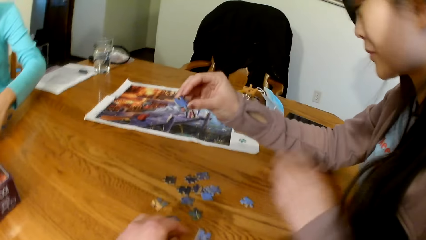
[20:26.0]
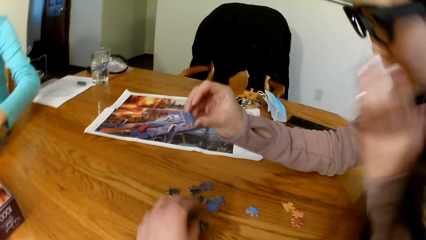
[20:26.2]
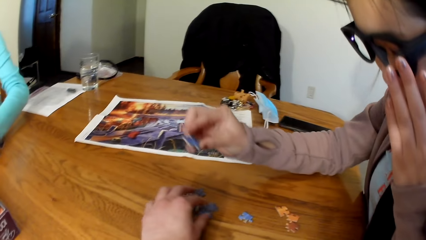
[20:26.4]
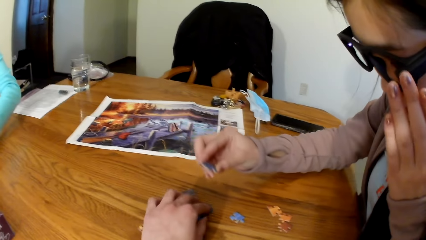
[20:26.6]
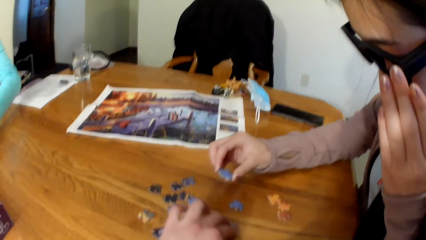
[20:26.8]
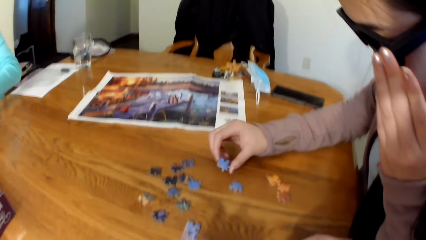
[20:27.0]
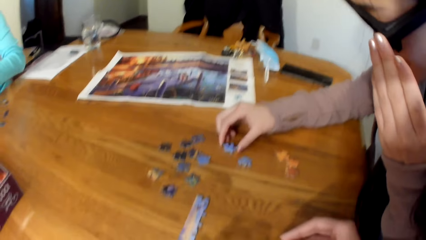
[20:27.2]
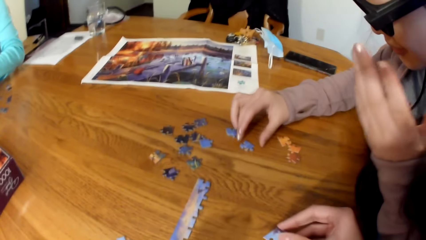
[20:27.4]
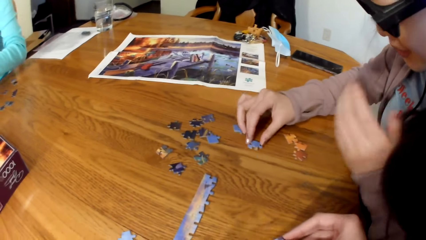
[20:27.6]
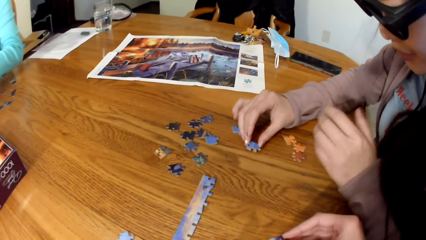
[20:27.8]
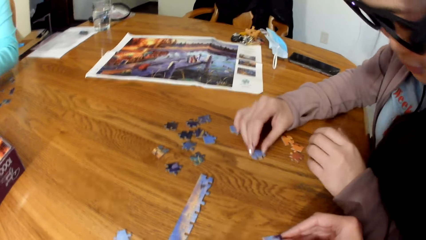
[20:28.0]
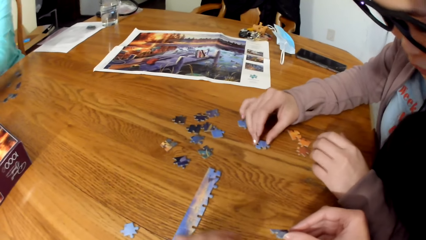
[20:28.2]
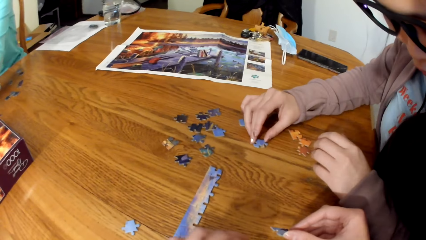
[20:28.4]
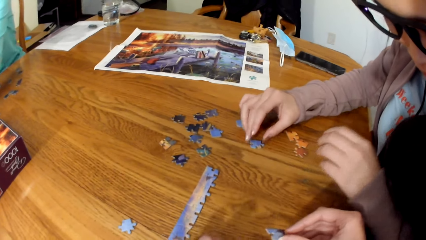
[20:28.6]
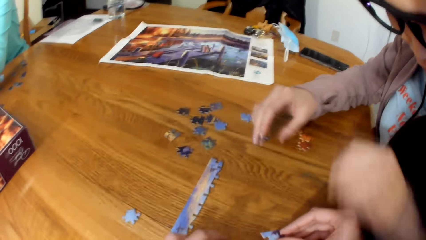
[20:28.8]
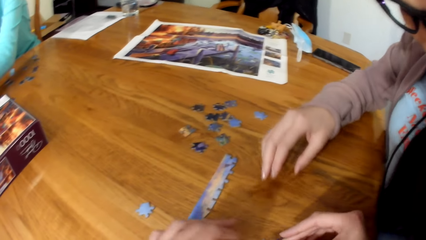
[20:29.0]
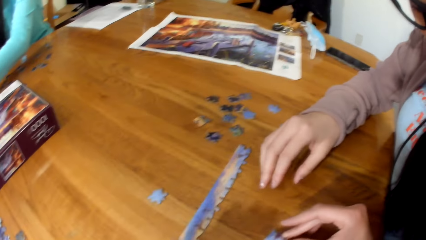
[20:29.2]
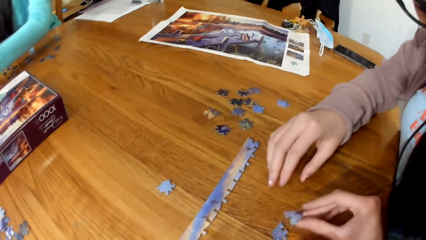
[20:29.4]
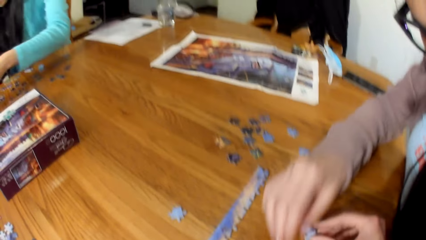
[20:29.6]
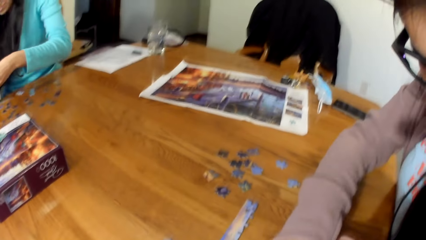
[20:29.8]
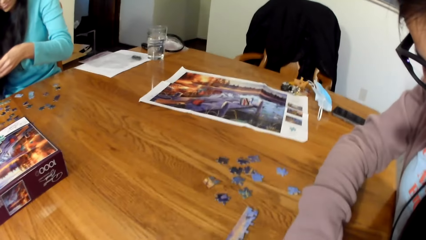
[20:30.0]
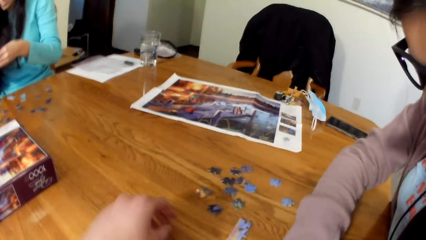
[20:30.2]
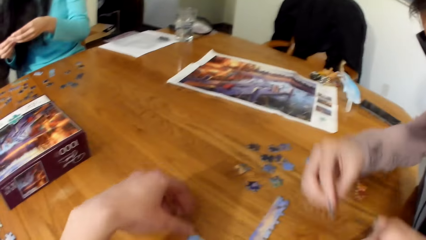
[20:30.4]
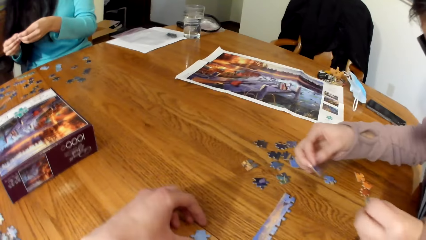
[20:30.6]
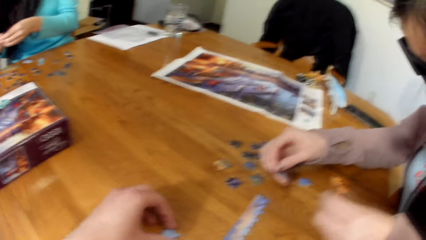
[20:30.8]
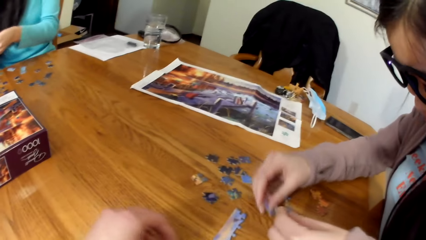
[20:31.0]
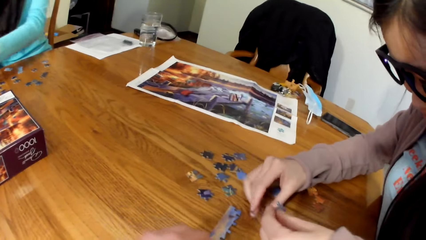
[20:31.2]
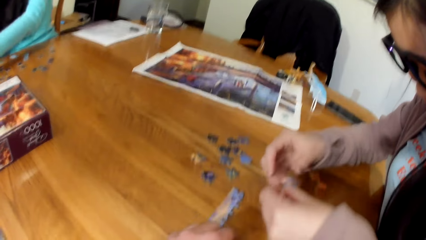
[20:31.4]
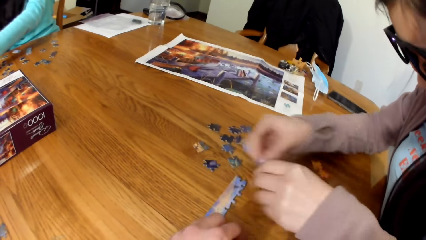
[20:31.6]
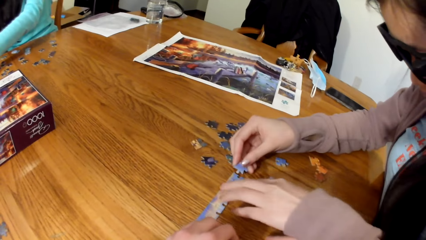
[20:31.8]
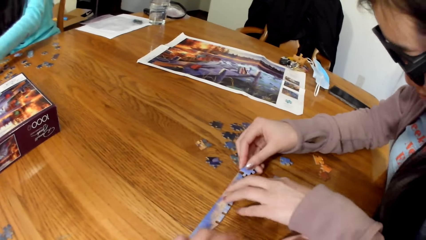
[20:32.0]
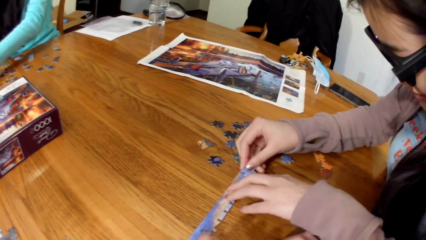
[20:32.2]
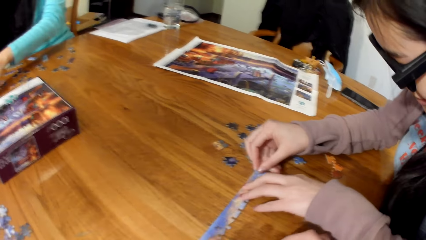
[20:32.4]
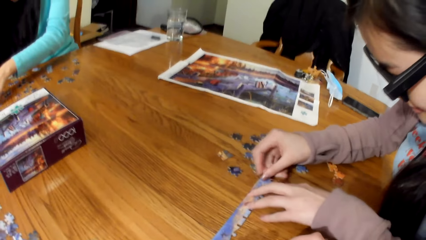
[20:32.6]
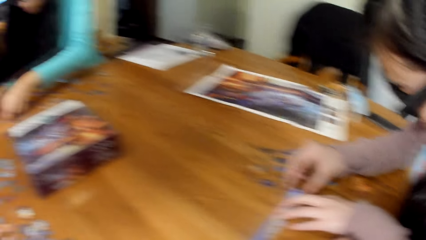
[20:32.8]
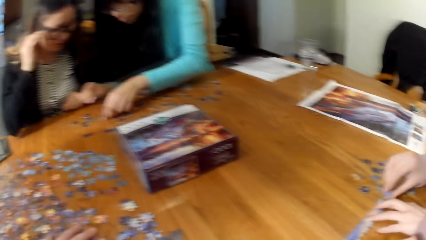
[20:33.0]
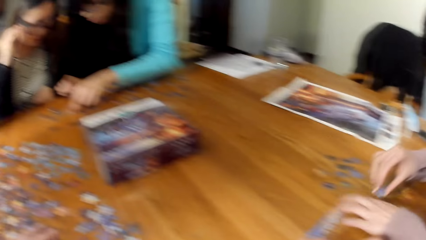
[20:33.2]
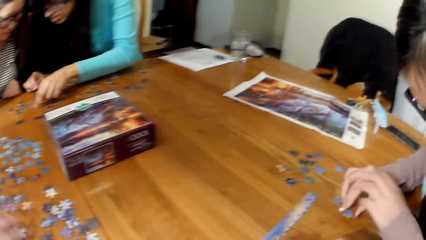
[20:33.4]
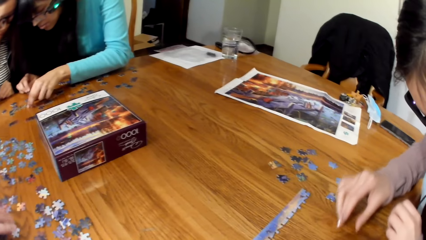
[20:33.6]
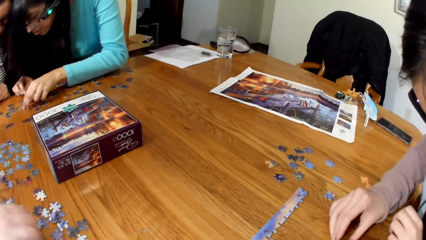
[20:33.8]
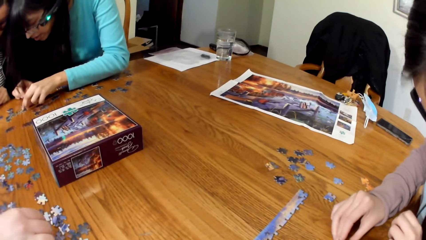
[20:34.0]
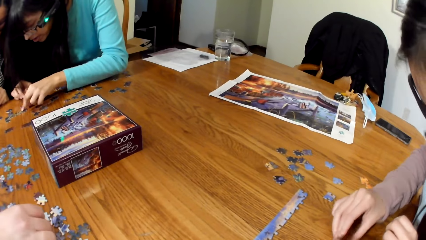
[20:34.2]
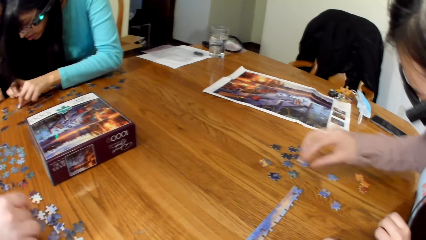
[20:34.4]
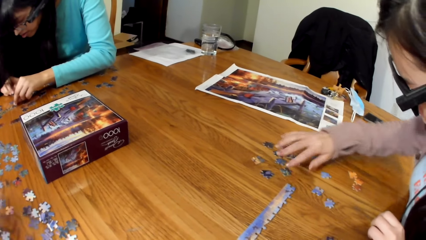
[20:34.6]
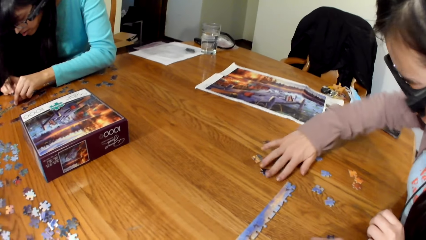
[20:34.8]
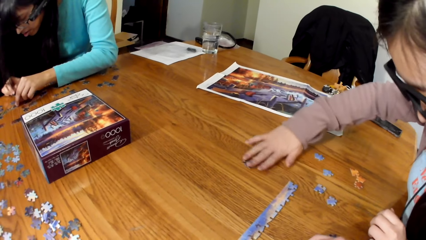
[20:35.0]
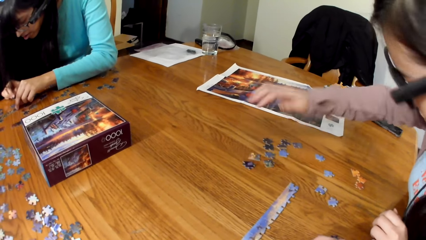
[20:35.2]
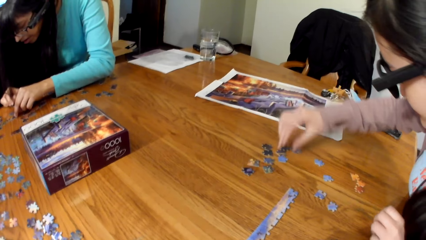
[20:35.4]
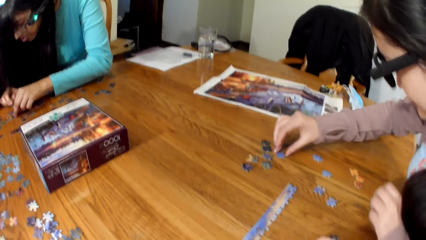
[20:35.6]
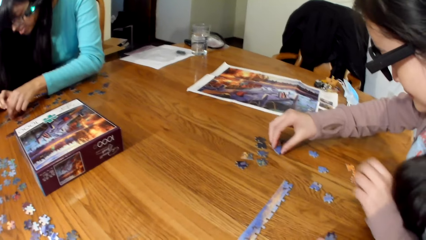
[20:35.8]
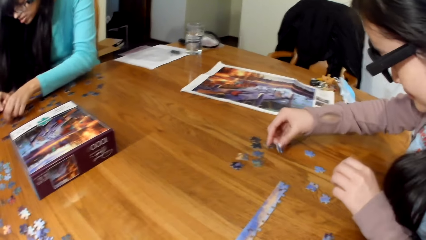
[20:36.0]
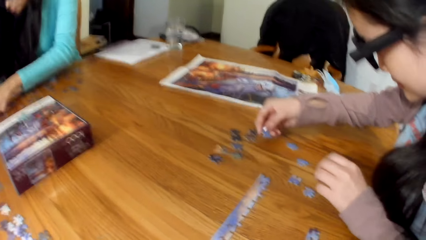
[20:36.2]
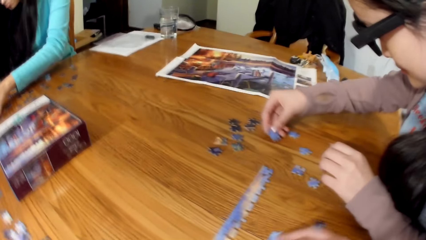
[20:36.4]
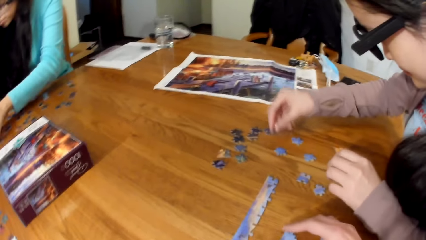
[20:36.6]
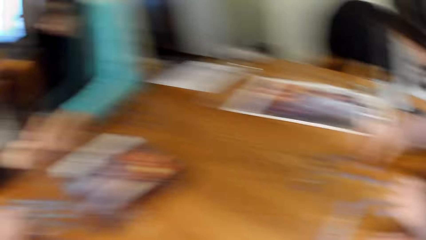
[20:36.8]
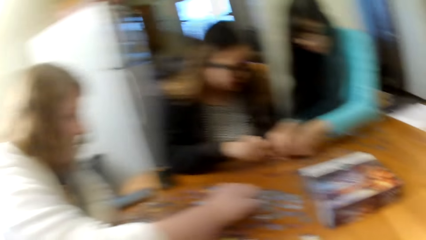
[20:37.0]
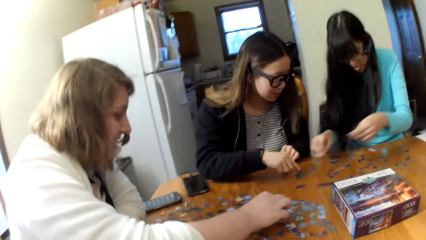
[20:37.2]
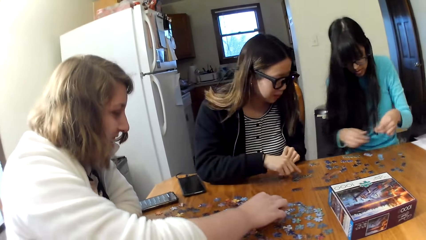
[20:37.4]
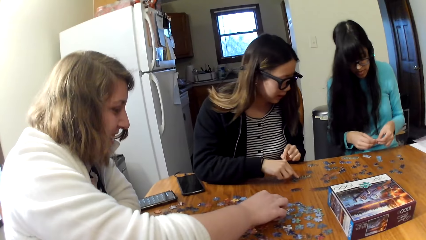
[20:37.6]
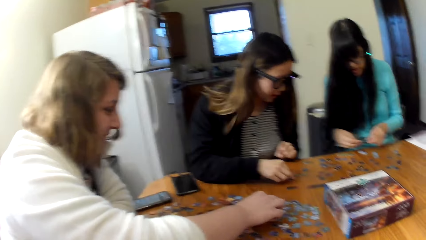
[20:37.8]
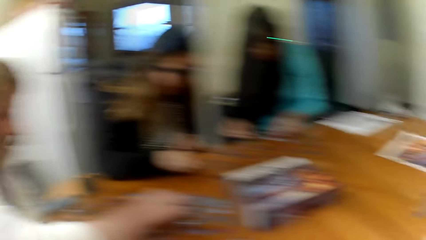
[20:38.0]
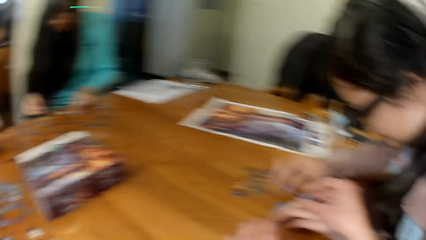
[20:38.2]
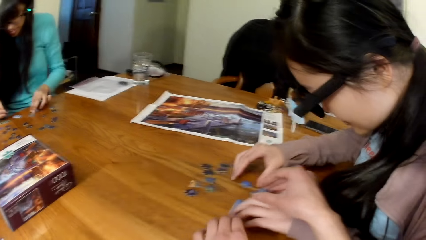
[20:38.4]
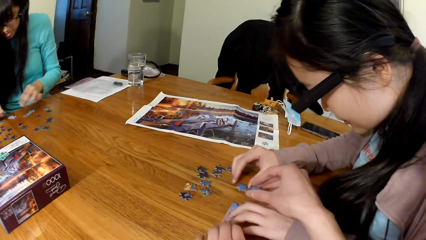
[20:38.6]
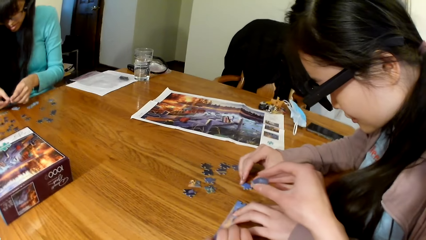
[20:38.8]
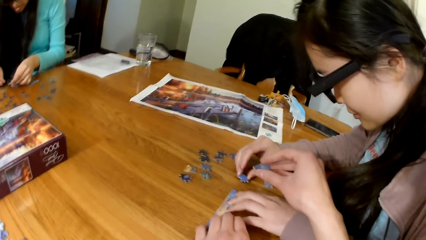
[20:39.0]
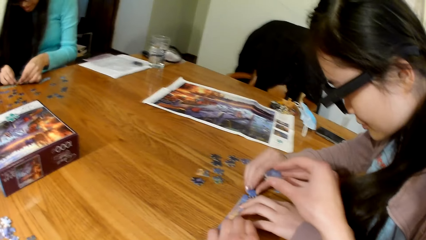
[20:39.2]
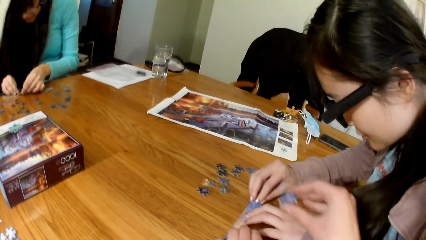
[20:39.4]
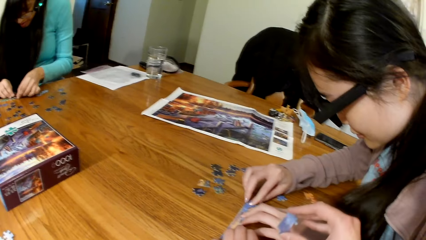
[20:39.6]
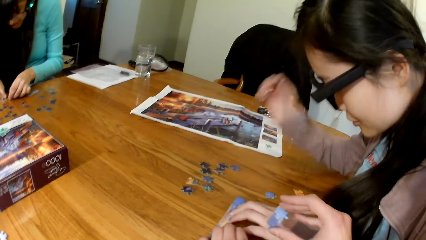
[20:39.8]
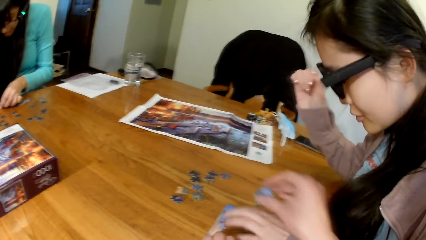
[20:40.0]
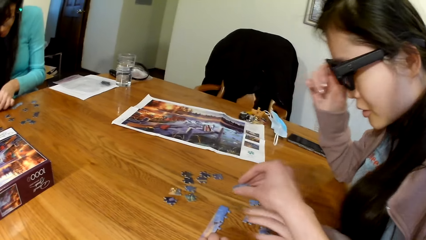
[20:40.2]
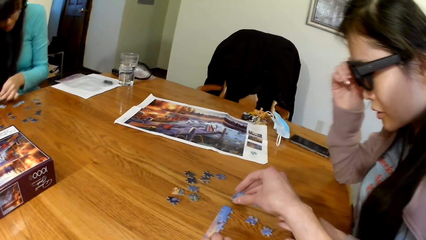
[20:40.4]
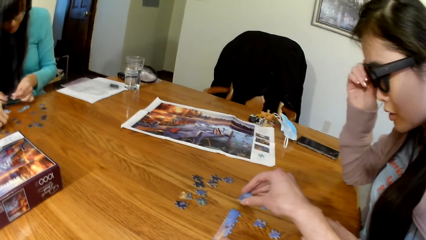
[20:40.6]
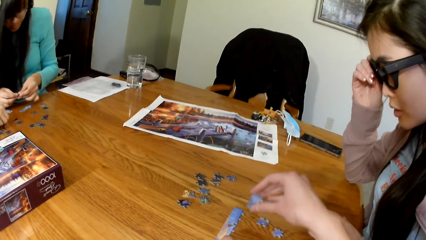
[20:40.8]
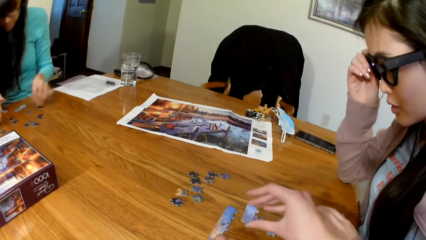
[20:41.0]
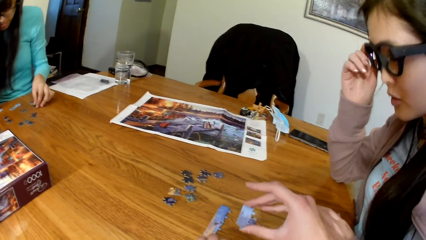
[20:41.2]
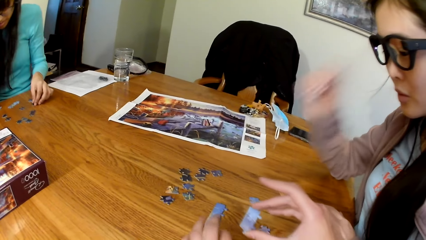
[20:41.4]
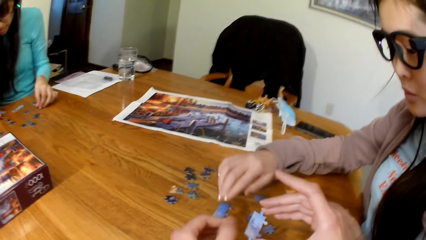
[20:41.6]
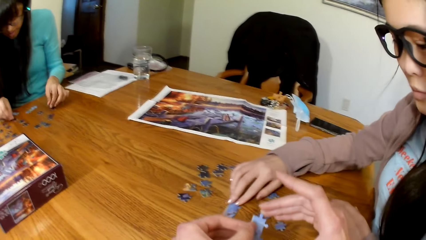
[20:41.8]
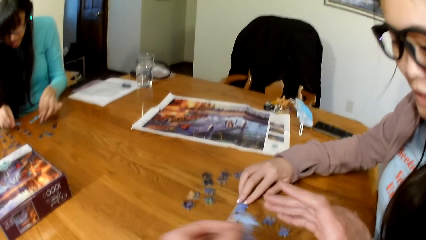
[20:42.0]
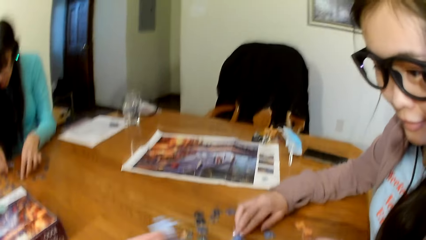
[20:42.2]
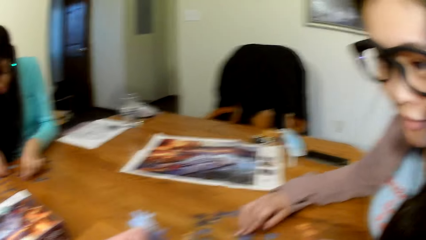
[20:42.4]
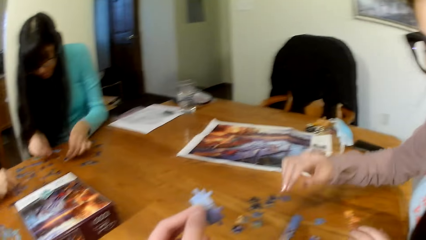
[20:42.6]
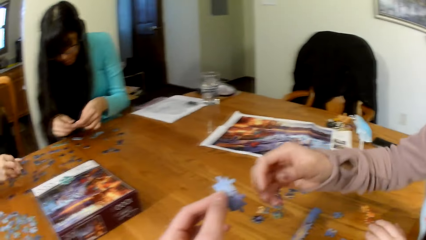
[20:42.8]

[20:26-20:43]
A woman puts the puzzle together. A lady connects the puzzle cards. Another lady gathers the puzzle cards. The camera wearer looks around. The woman puts the puzzle together. The camera wearer makes a puzzle.
